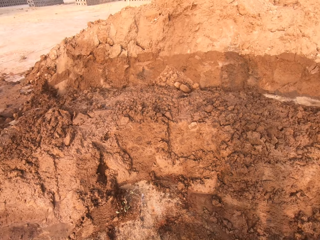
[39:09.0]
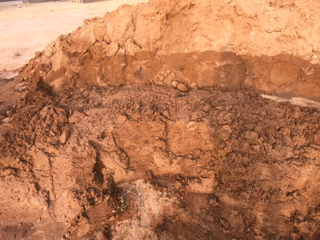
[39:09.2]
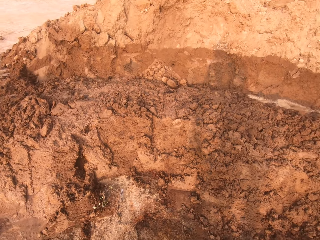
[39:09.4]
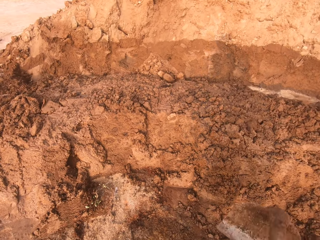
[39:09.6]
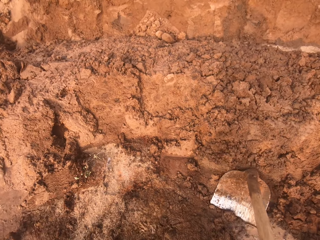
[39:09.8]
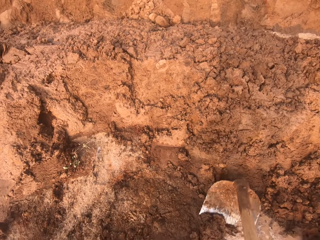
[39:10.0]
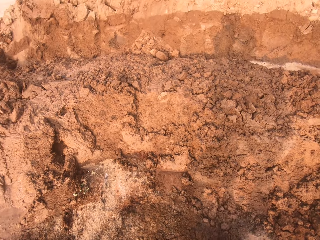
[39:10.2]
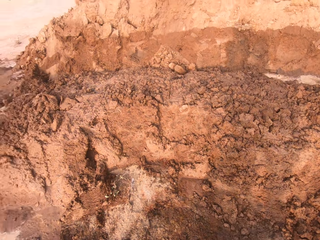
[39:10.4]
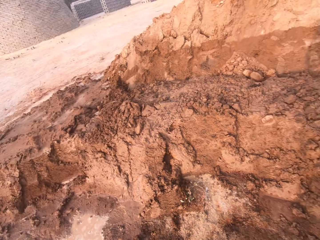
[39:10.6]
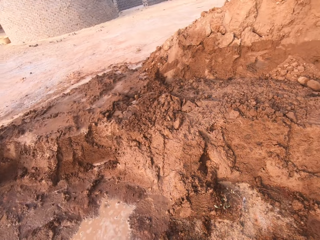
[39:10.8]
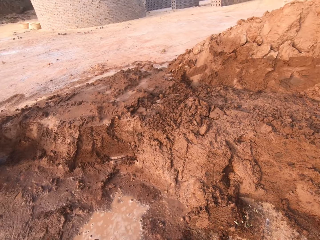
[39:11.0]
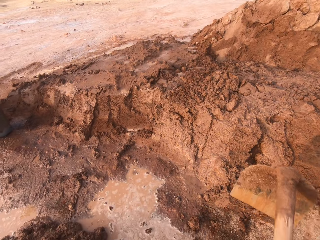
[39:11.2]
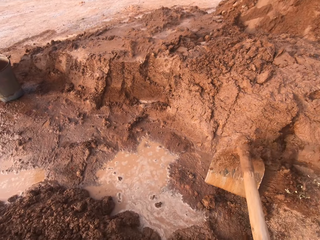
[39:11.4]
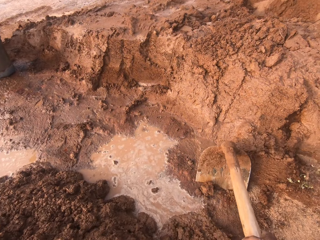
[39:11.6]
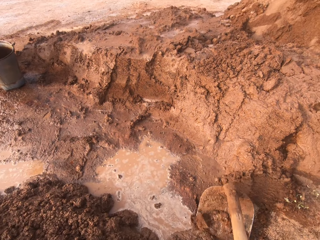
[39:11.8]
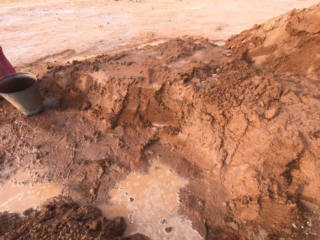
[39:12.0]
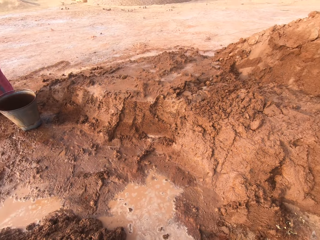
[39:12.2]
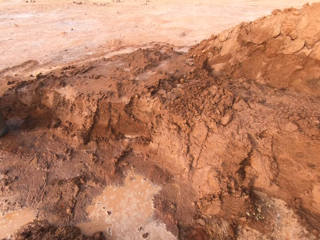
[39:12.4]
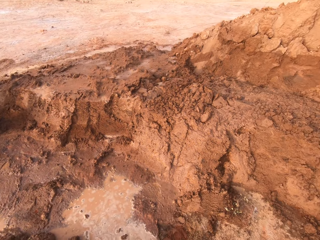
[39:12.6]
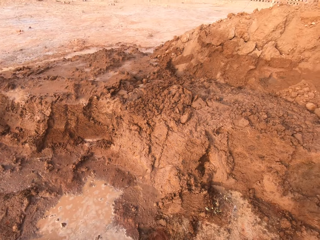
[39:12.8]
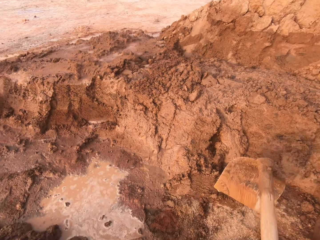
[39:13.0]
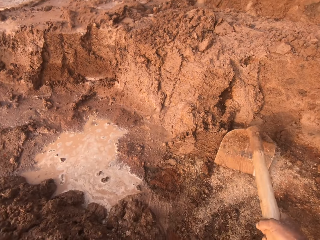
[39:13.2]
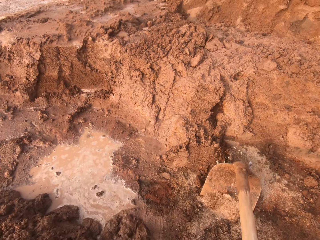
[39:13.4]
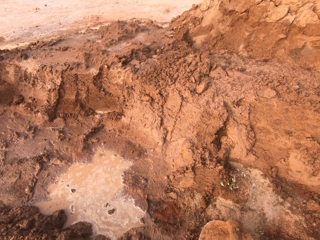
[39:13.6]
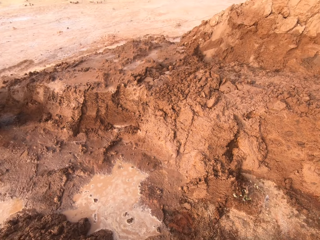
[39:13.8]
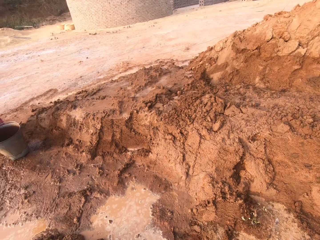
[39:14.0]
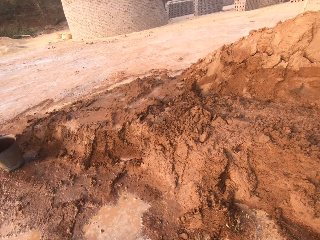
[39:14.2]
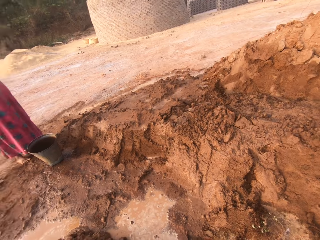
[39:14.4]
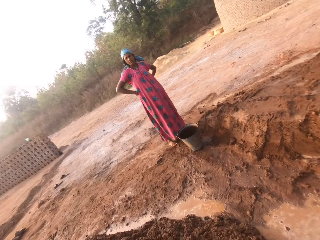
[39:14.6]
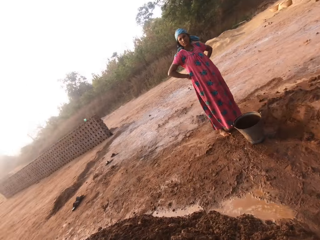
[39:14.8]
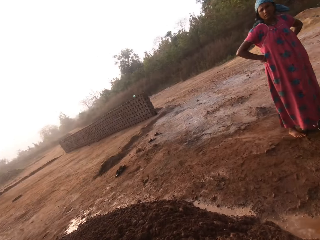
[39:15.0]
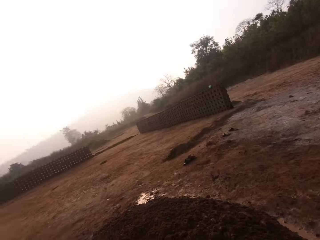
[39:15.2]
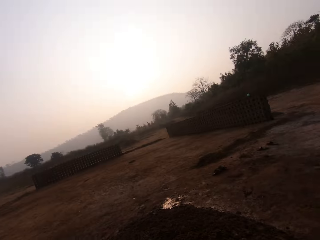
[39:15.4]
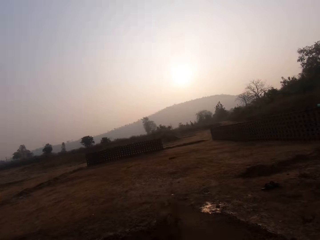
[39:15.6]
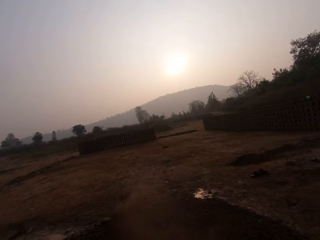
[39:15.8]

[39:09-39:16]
A person talks to another person. The camera wearer replies to the other person. They pour sand on the ground with the hoe in both hands.

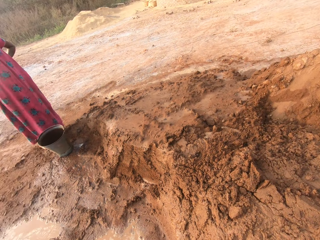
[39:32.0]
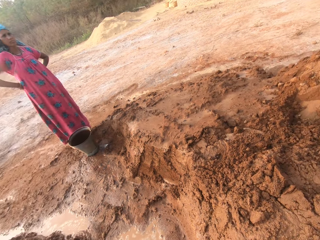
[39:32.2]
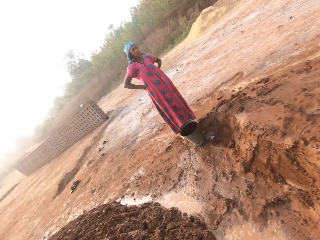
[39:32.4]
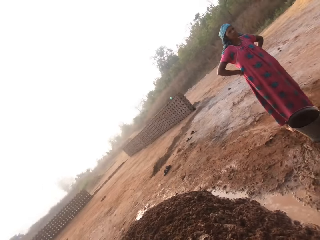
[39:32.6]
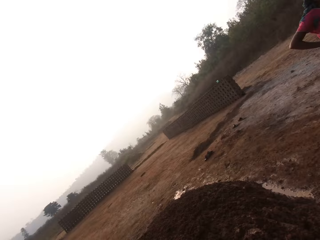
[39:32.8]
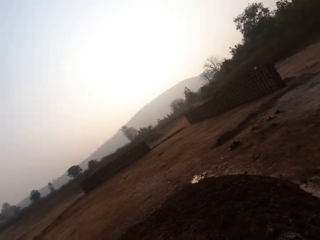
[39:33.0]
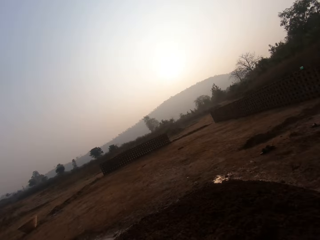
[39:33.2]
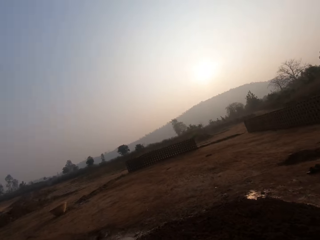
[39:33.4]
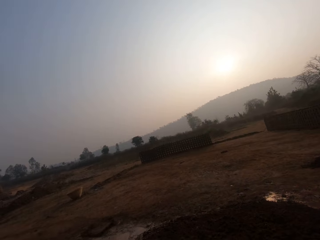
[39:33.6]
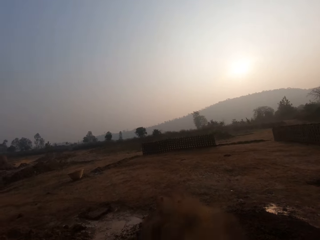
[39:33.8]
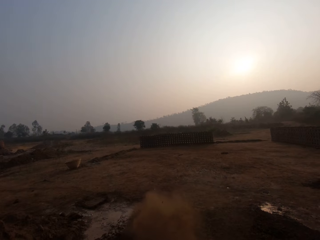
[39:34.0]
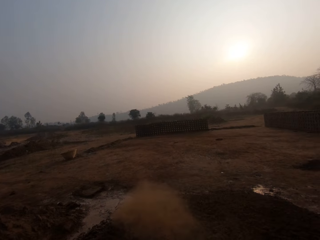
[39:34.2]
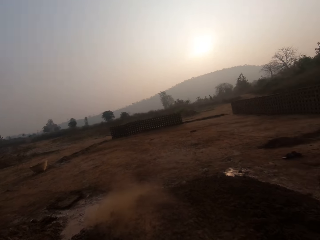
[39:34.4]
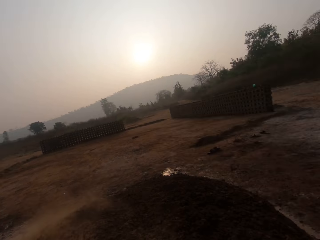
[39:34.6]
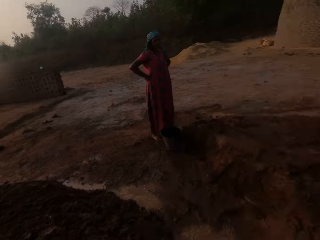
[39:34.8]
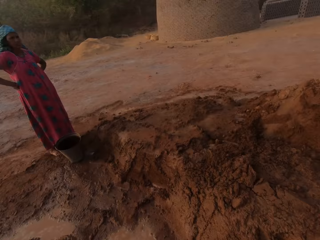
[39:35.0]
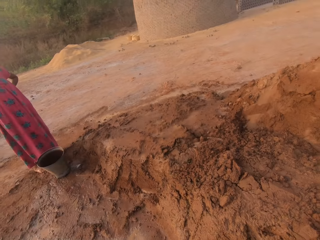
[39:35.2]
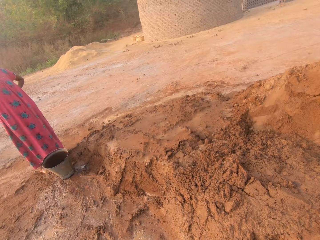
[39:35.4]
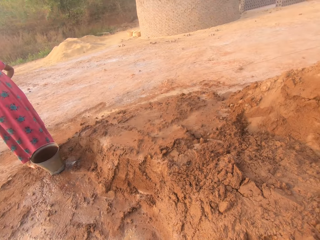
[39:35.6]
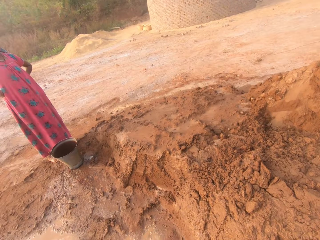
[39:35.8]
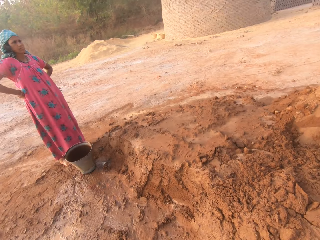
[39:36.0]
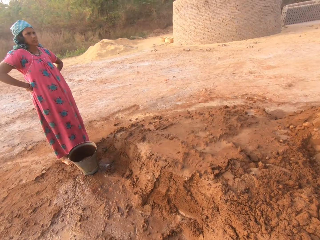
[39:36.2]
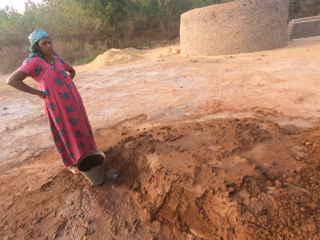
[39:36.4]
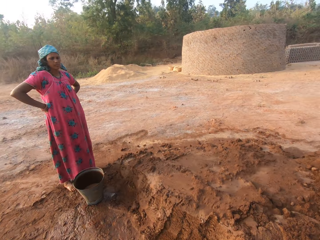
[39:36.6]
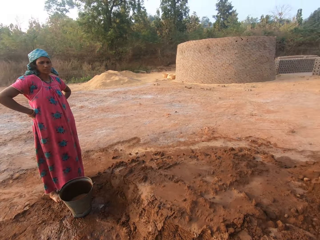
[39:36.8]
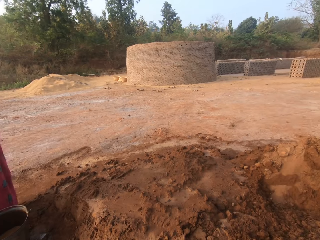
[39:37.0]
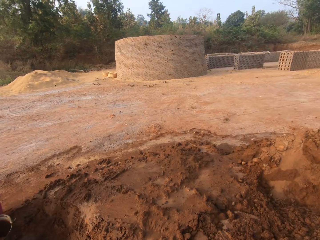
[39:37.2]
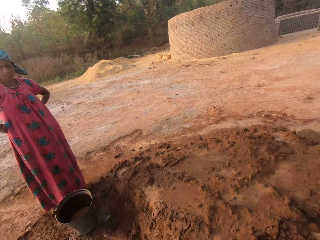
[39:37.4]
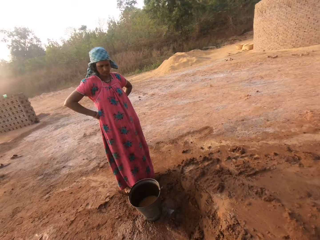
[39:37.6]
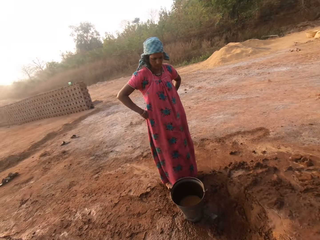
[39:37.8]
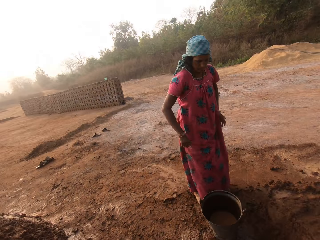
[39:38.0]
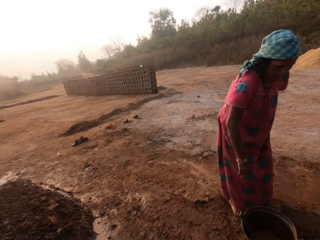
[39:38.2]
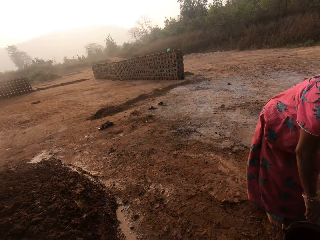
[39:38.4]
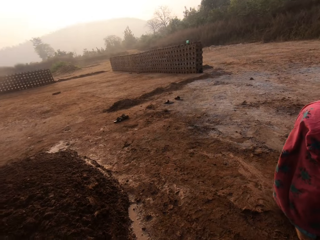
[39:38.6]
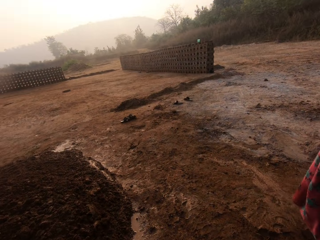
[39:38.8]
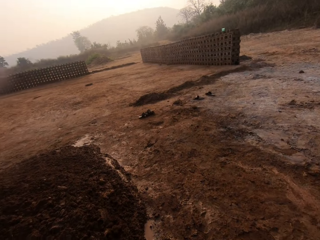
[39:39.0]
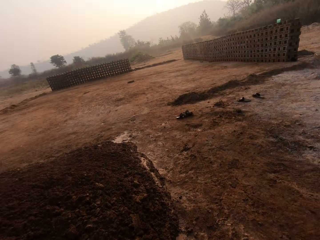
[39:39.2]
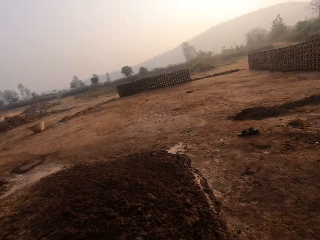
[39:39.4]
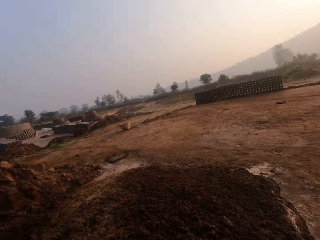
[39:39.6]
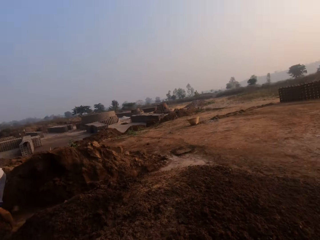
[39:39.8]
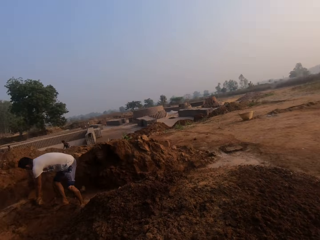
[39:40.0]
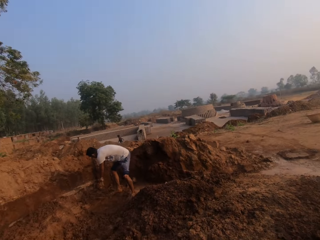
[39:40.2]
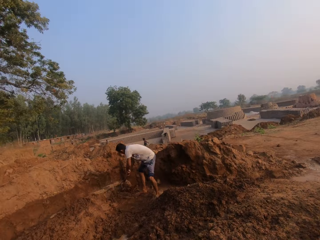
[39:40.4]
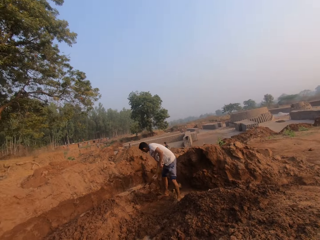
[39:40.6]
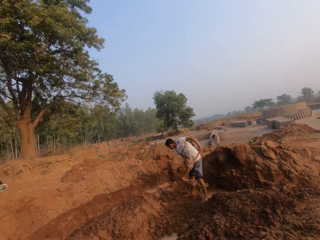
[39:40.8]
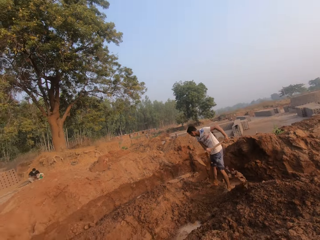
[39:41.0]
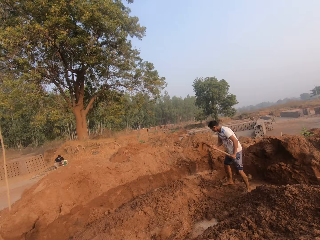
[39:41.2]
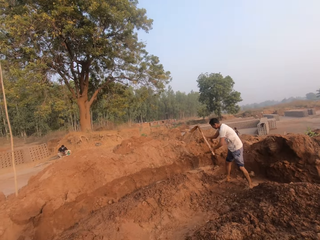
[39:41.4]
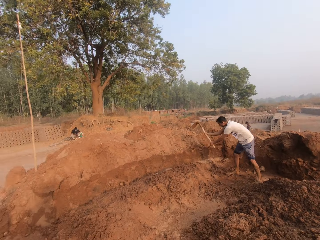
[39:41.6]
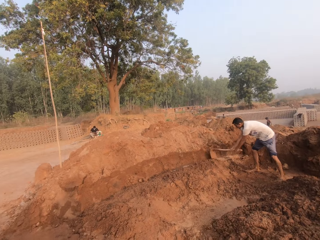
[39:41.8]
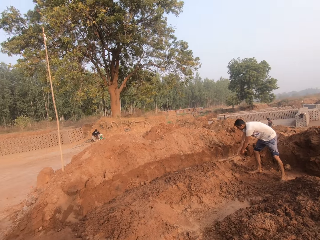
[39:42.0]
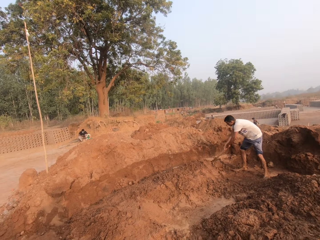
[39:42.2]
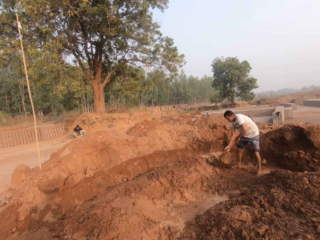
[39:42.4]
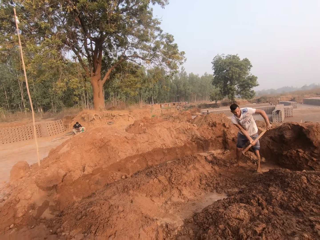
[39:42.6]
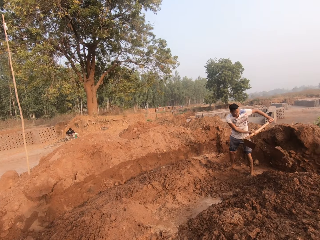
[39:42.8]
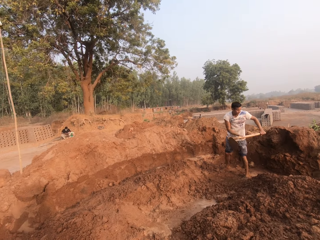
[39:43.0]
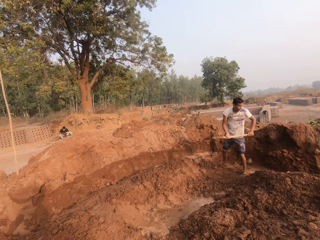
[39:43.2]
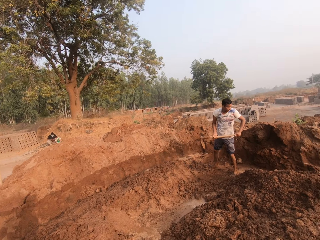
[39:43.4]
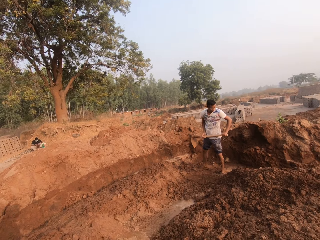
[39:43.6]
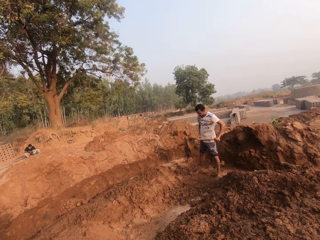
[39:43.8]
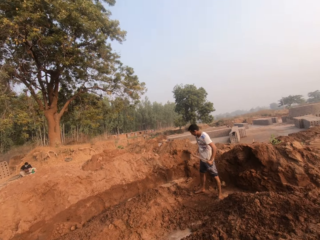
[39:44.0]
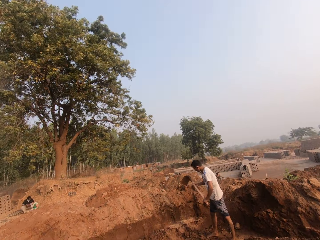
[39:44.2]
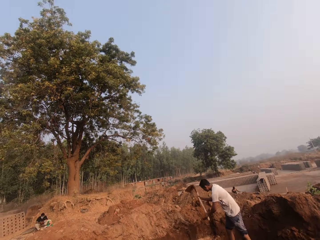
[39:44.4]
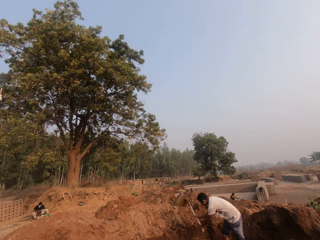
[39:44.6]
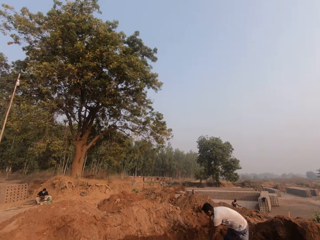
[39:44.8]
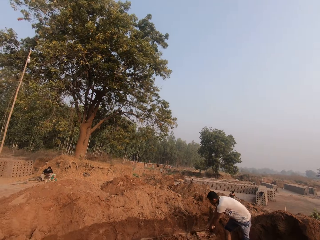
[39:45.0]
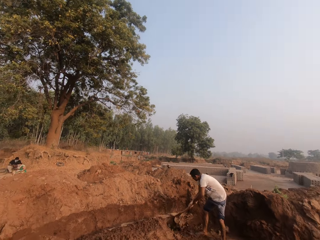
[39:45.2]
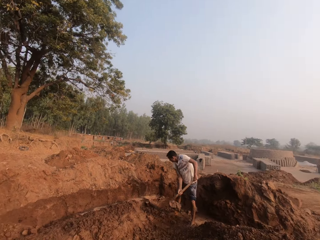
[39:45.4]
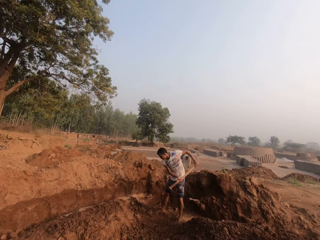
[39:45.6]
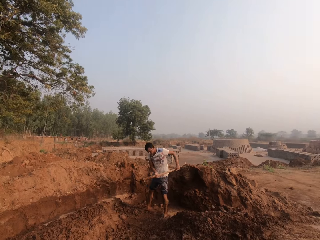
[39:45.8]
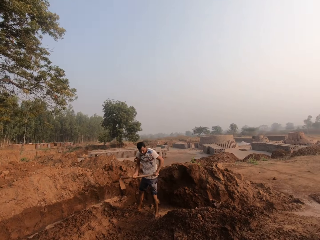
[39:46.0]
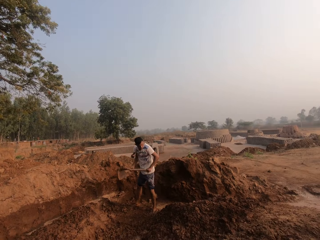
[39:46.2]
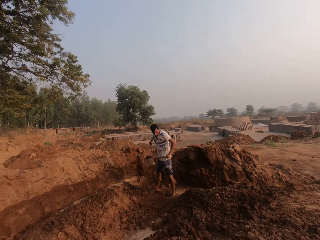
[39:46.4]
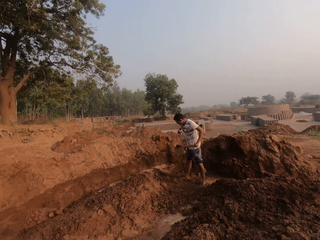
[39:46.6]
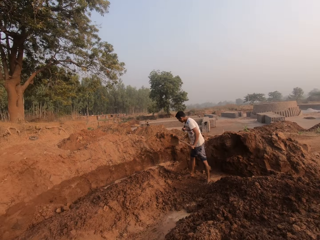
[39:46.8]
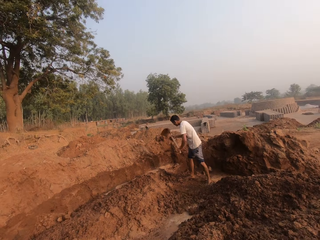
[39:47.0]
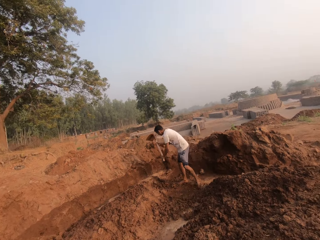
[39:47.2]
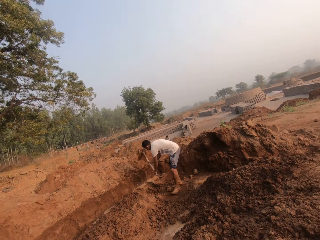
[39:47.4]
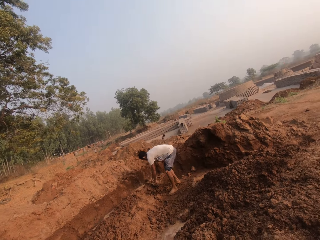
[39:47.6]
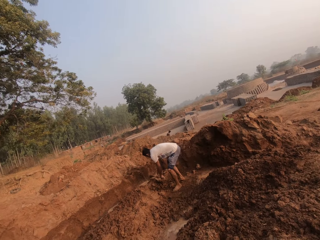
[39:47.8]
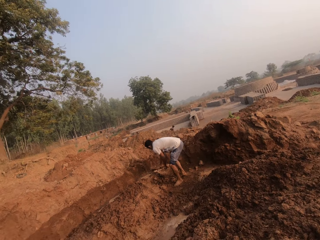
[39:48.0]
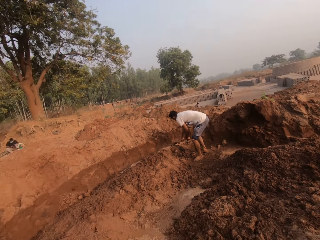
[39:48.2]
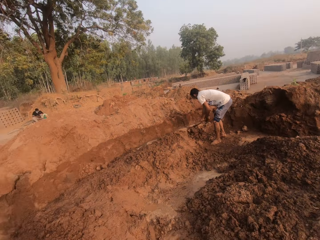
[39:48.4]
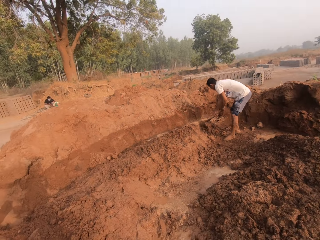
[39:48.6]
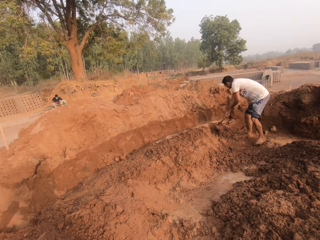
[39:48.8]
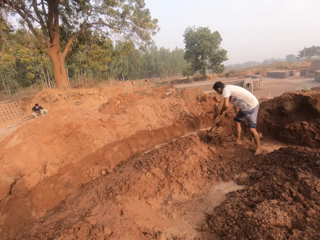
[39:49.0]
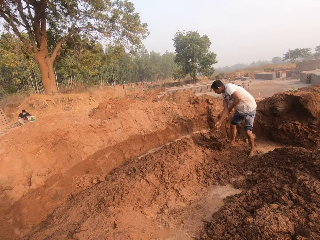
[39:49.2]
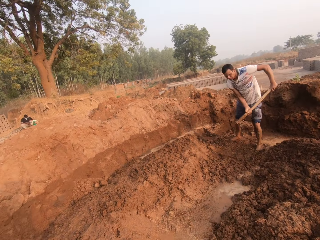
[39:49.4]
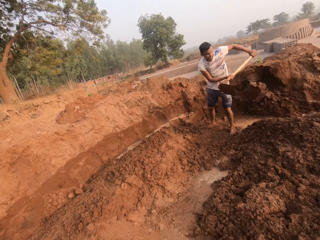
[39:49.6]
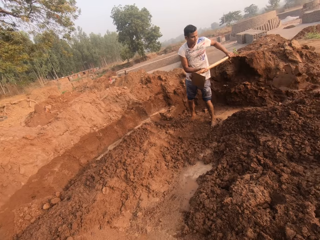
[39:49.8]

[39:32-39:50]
The camera wearer looks around. They pour sand on the ground with the hoe in both hands. They look around a man. The man digs the ground with the hoe in both hands. The camera wearer looks around the man. They talk.
